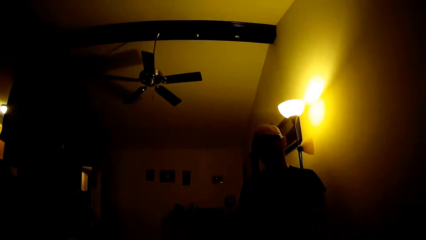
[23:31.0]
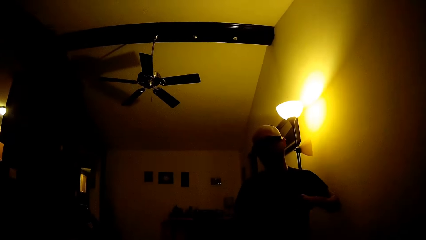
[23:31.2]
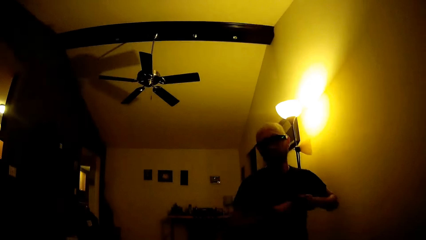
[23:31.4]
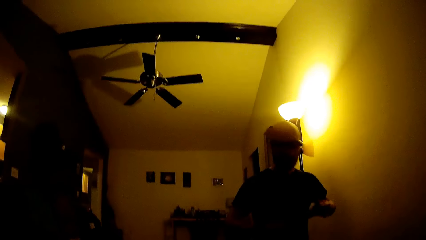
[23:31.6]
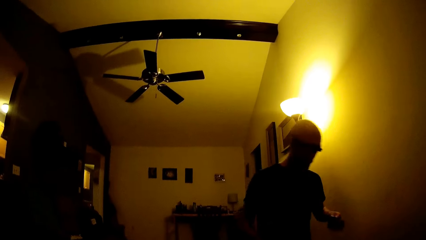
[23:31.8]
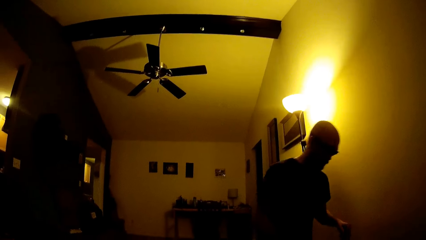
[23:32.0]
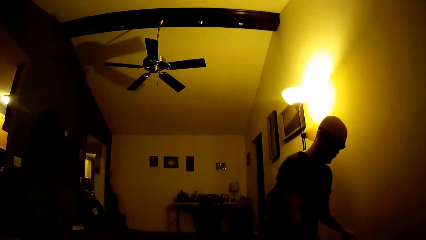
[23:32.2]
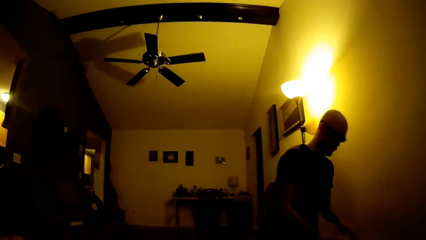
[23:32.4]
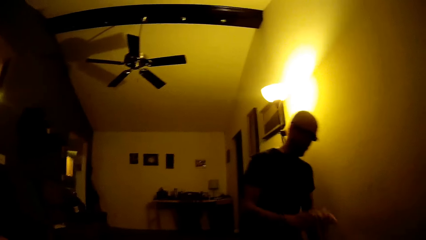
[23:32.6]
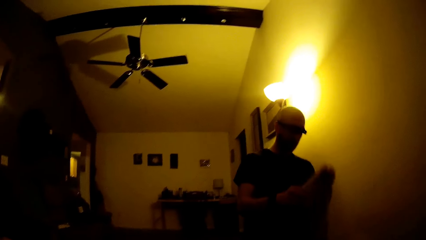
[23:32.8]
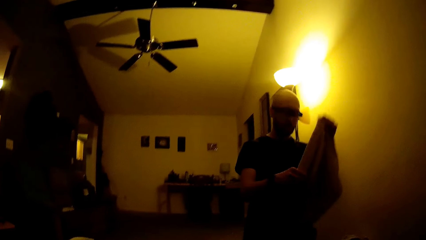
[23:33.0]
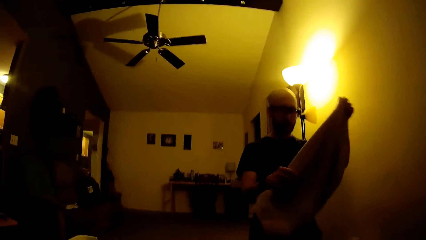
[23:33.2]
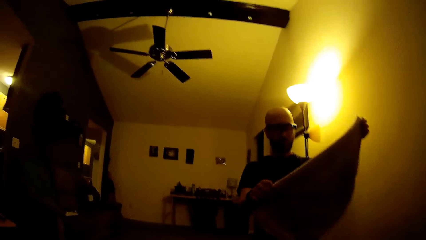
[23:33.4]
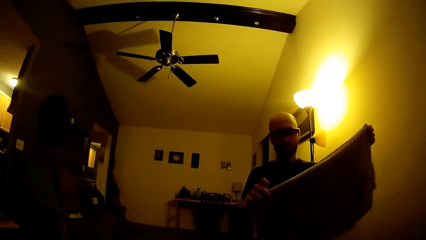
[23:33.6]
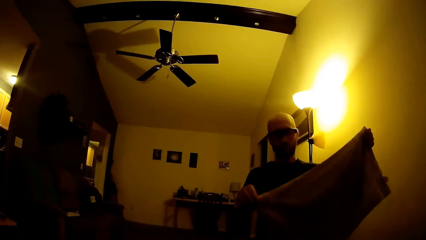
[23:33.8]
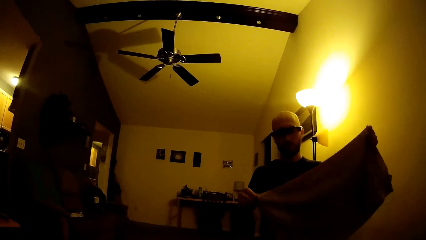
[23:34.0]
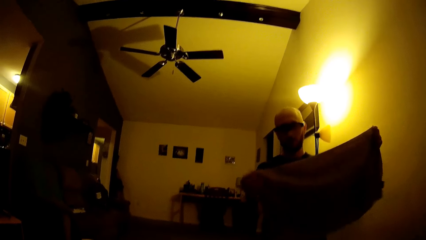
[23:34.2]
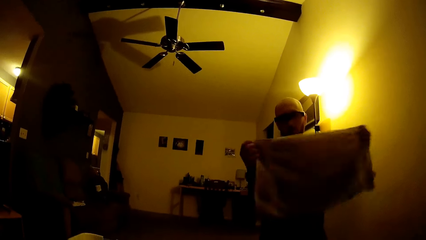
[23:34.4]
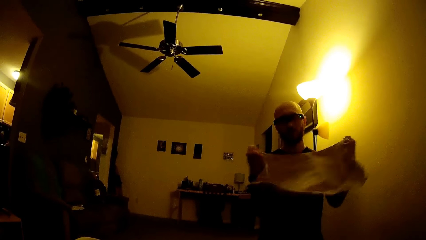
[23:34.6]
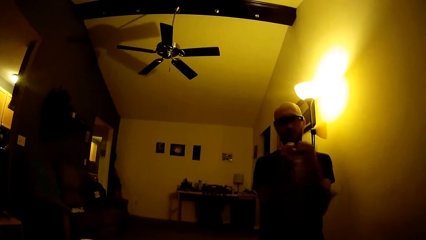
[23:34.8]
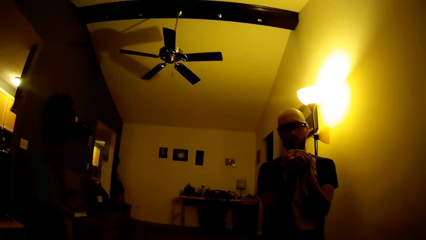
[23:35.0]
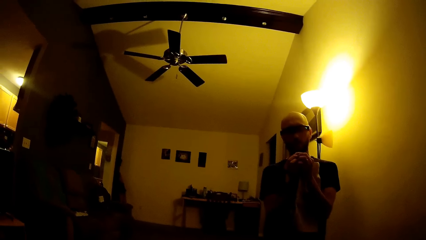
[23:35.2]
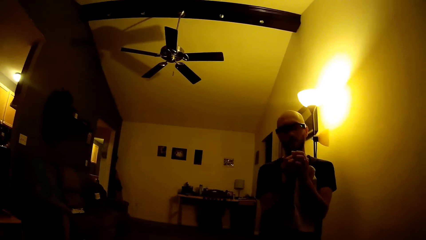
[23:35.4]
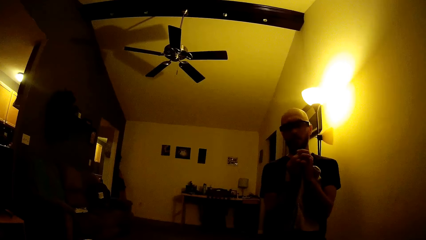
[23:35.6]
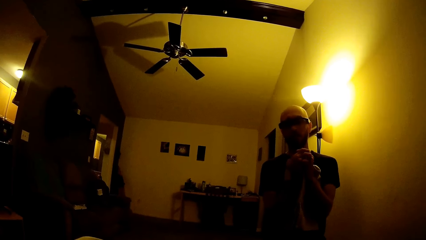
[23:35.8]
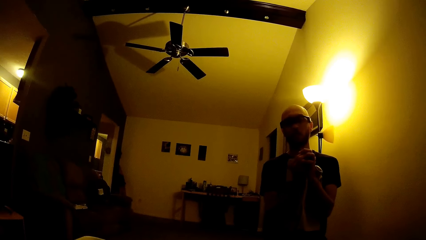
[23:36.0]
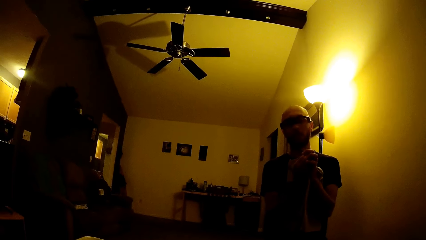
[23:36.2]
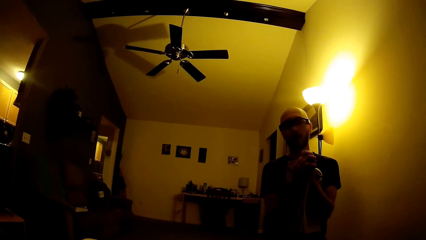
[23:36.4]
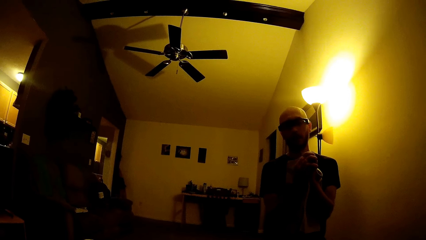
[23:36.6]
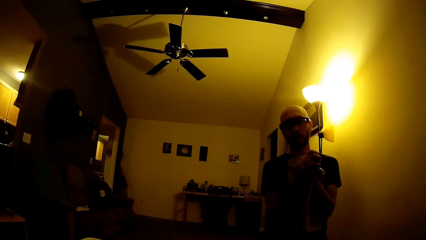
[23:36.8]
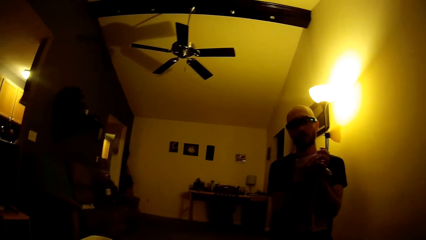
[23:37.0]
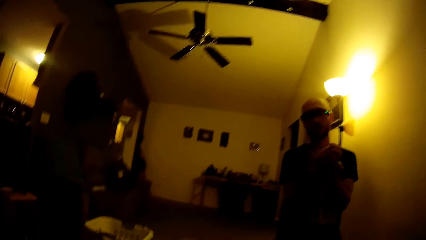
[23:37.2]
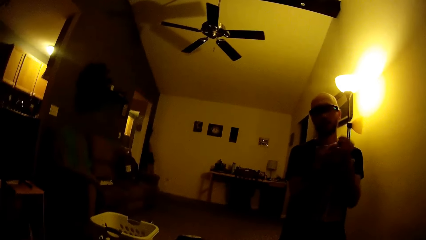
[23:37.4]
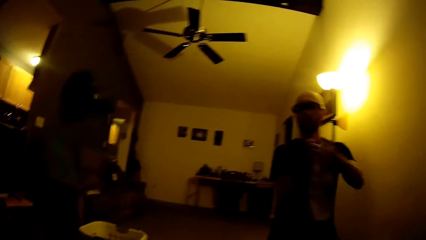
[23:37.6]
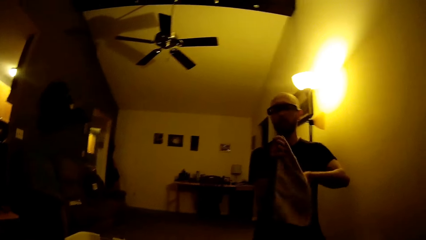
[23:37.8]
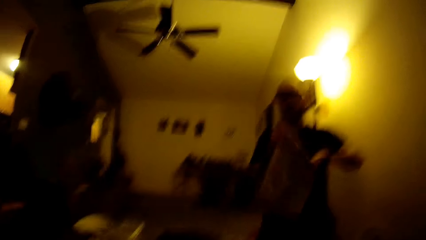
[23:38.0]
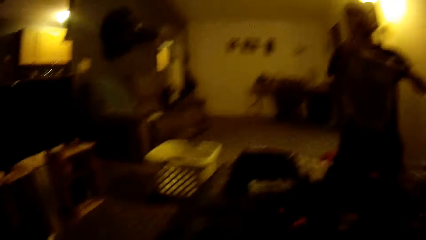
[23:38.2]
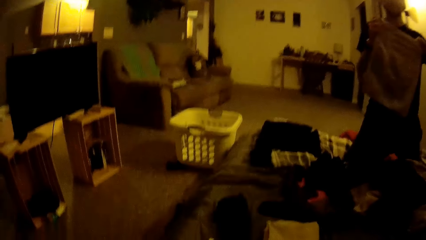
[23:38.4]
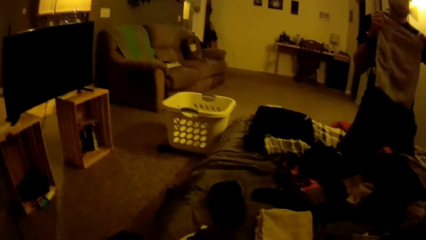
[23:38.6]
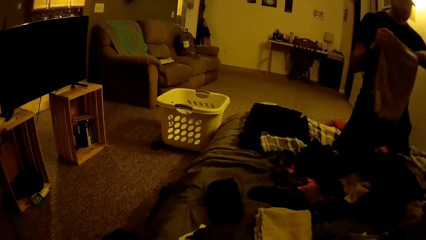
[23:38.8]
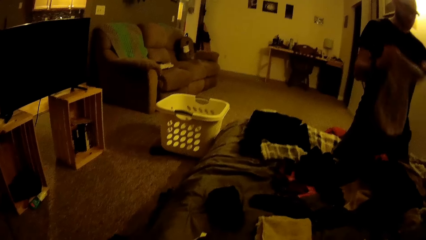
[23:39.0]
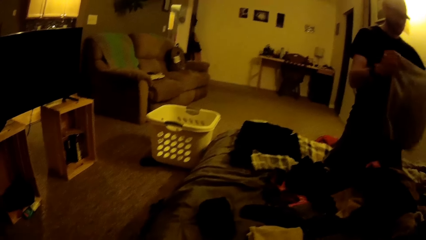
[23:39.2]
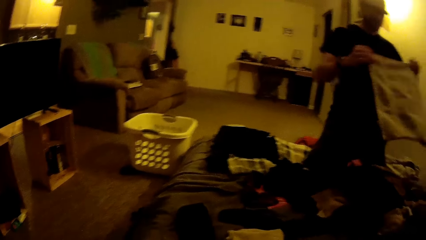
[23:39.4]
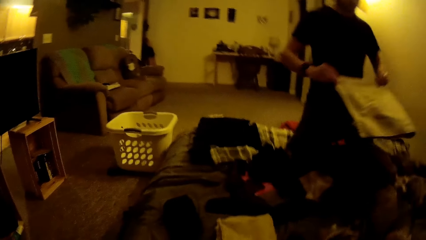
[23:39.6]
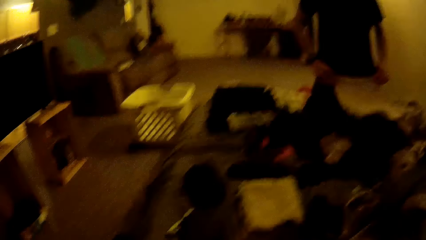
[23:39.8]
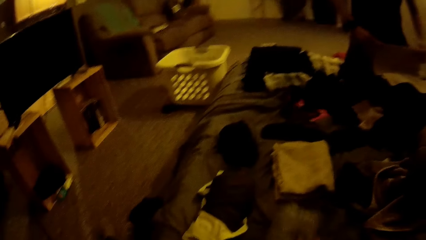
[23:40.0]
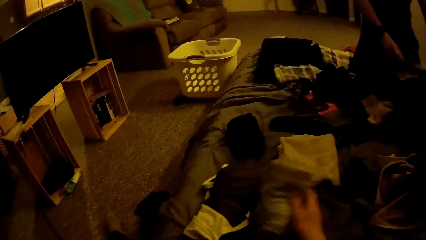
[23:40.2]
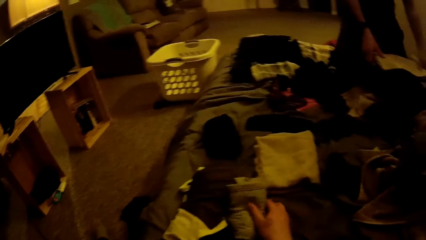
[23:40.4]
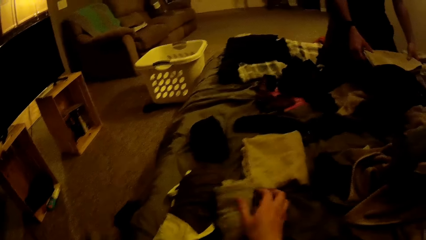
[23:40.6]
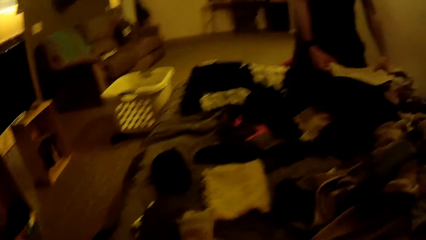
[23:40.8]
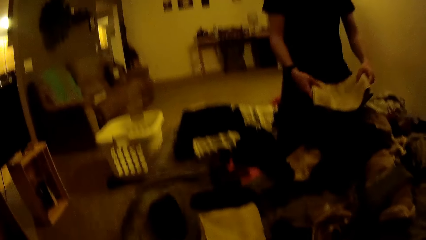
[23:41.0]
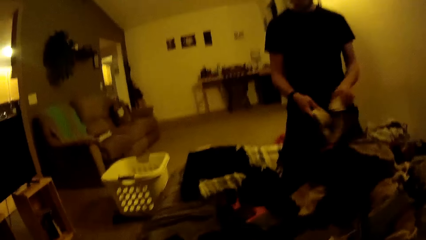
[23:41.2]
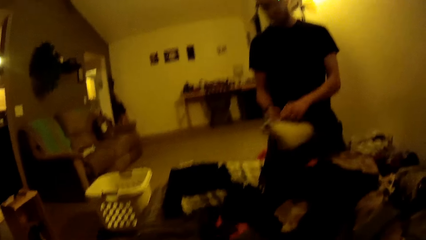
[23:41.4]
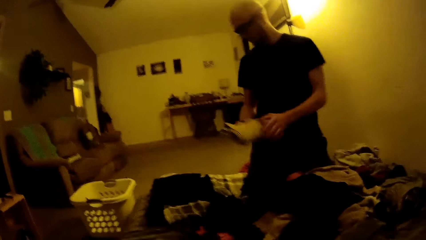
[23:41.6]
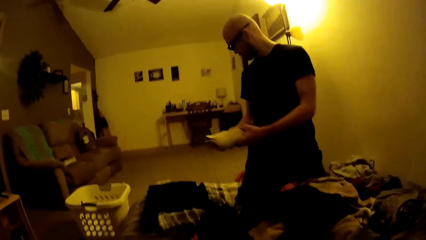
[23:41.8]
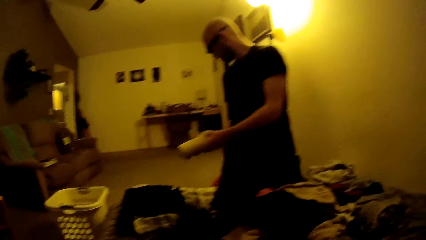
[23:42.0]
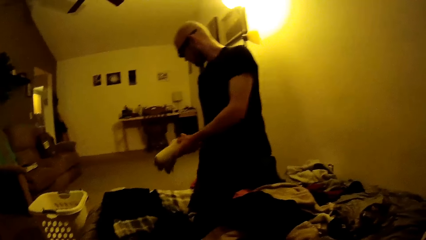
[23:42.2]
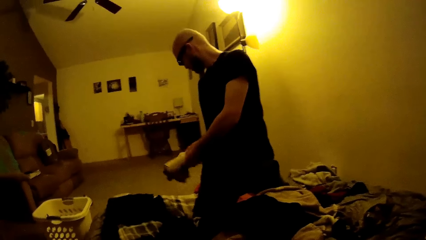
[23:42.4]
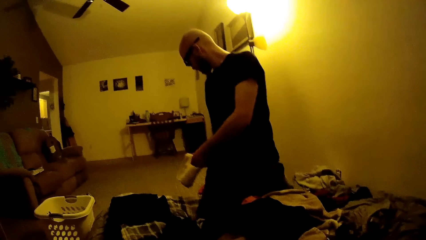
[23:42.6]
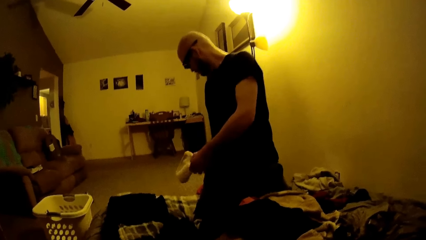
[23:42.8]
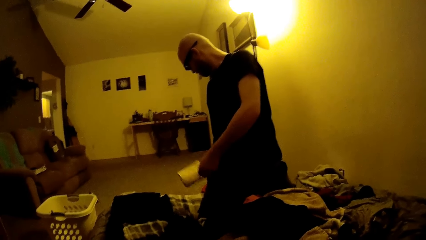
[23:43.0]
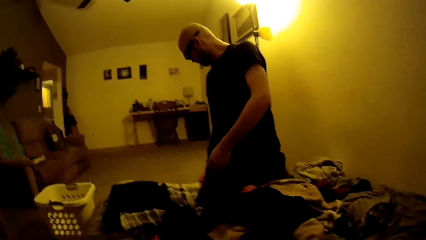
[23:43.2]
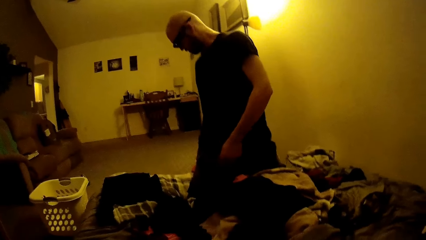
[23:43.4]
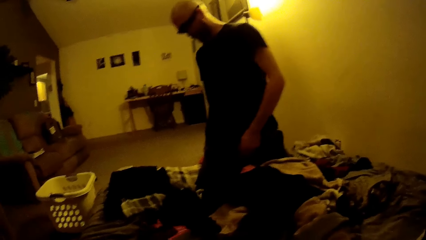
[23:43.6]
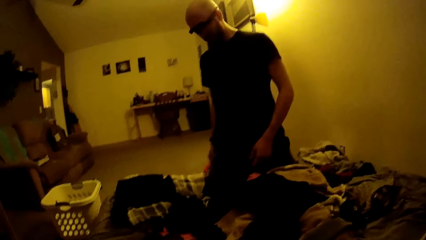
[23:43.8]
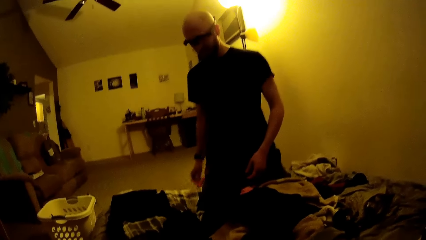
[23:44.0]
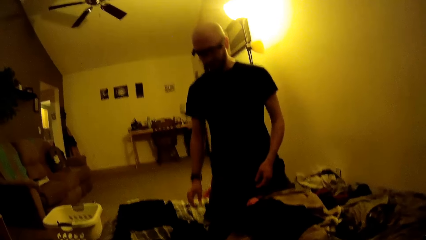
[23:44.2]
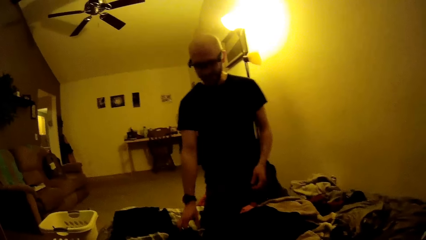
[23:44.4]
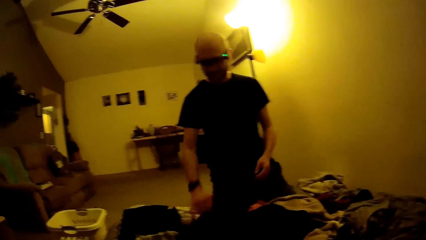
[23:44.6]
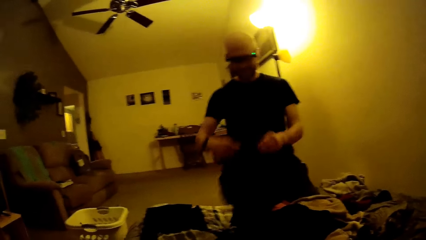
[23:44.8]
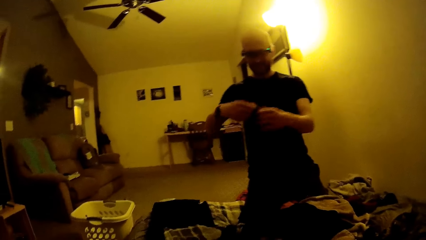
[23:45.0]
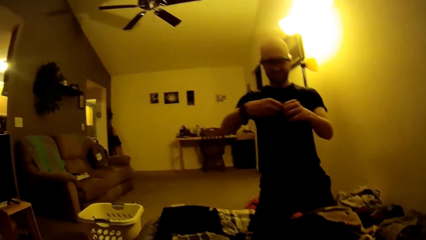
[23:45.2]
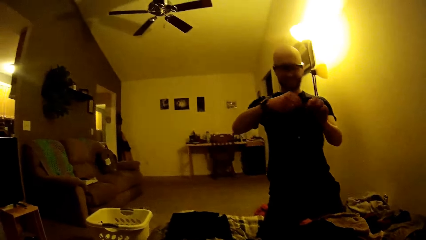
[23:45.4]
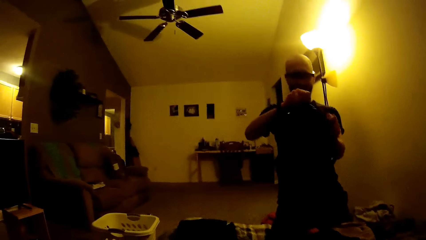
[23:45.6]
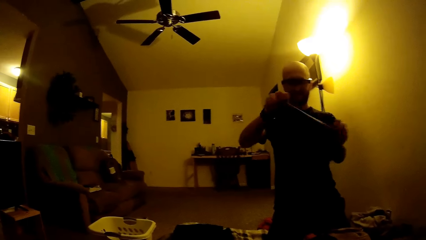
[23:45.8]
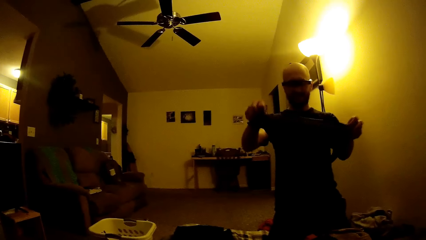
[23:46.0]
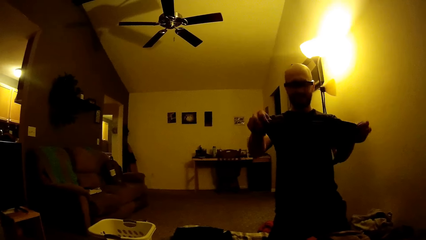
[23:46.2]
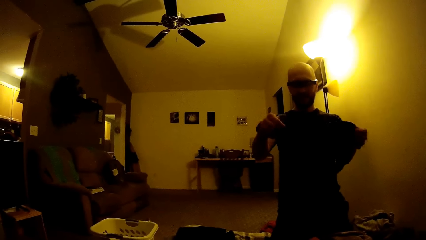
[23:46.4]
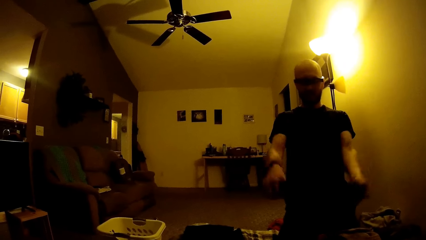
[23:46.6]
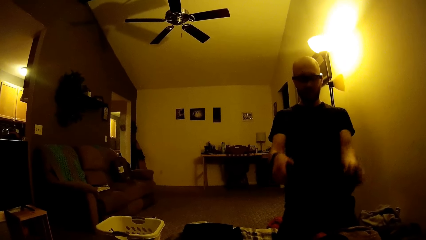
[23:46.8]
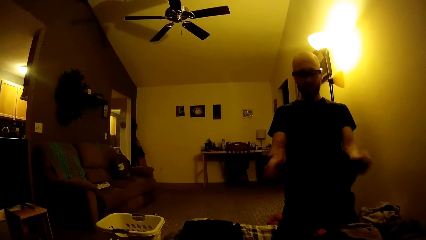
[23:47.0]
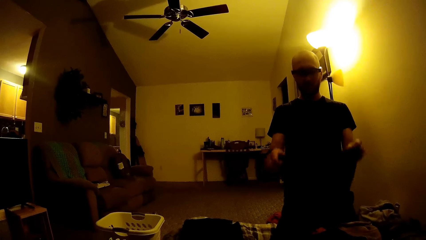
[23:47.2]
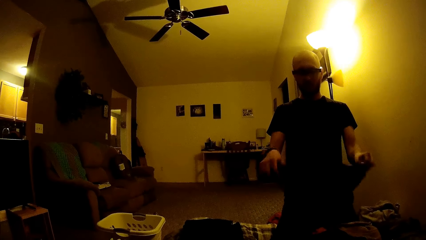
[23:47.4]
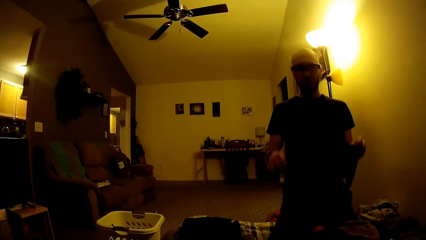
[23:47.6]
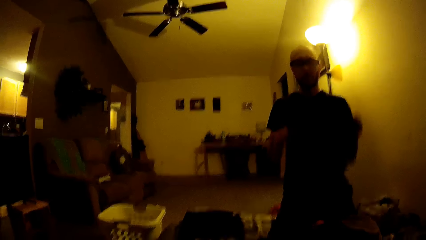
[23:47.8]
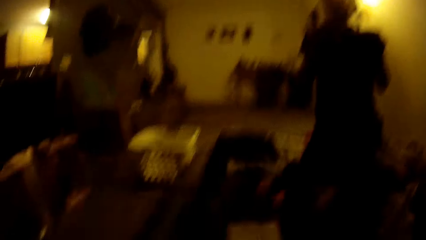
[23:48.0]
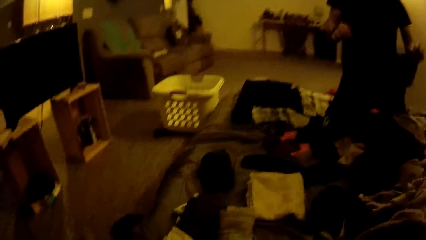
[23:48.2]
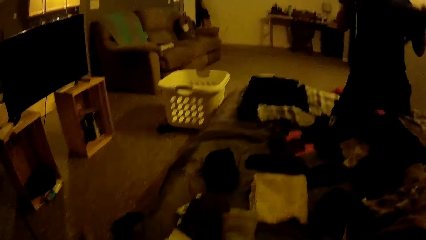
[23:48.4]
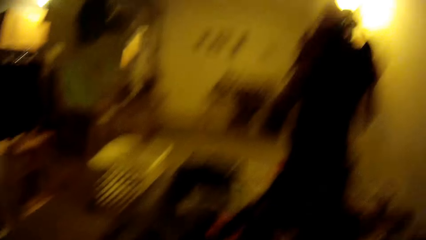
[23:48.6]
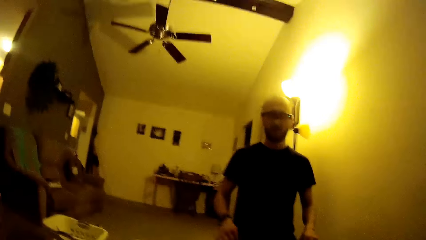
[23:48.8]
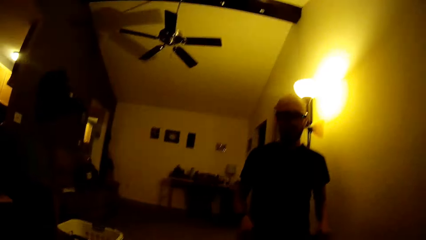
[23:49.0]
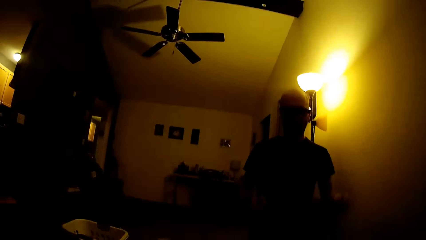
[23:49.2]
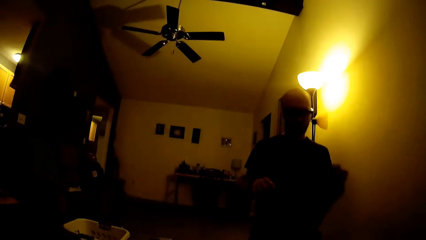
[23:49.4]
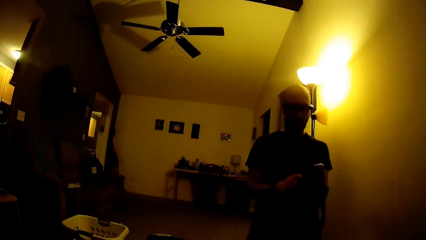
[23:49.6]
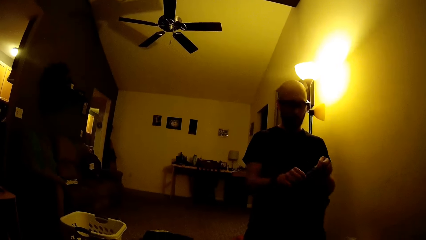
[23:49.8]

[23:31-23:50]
The man drops the socks in his hands on the bed. The man picks up a towel on the bed with his right hand and folds the towel with both hands. The camera wearer talks. She drops a folded cloth on the bed with her right hand. The man drops the folded towel on the ground with his right hand and picks up a cloth on the bed with his right hand. The man spreads the cloth with both hands and folds the cloth. The camera wearer talks with the man.
